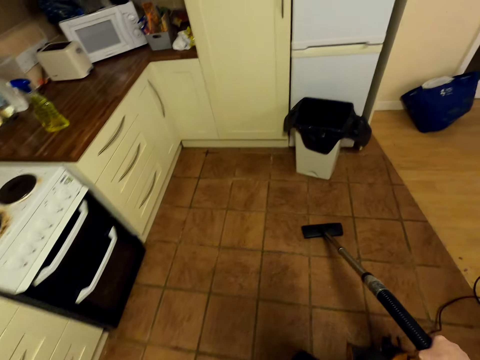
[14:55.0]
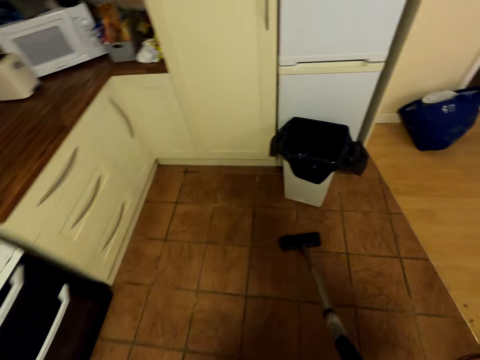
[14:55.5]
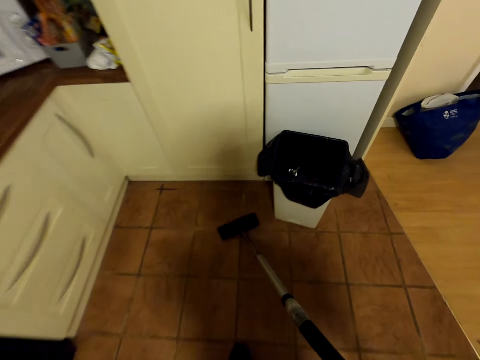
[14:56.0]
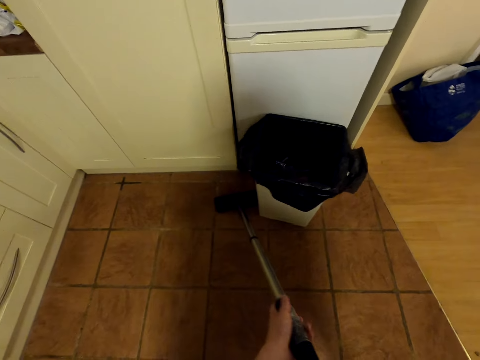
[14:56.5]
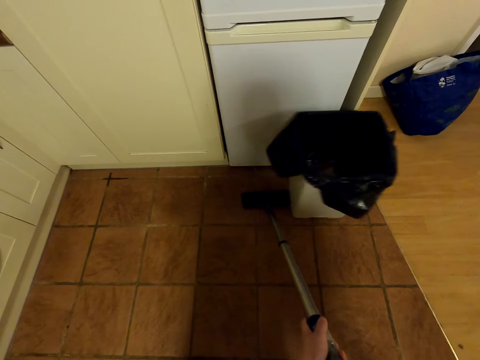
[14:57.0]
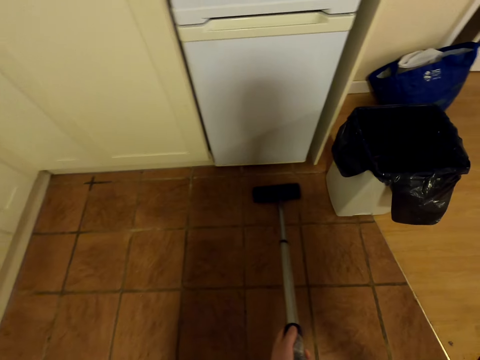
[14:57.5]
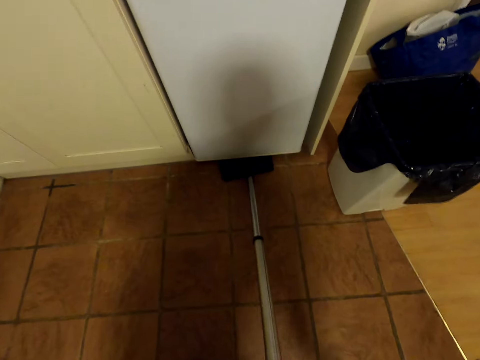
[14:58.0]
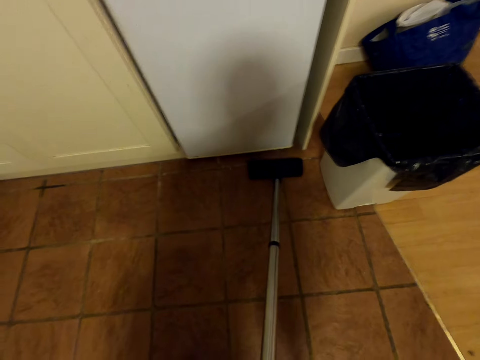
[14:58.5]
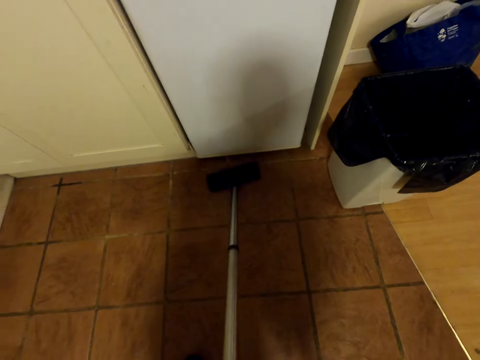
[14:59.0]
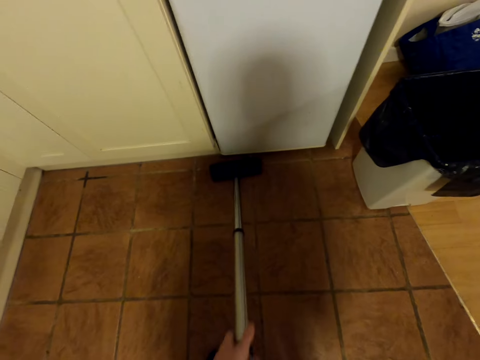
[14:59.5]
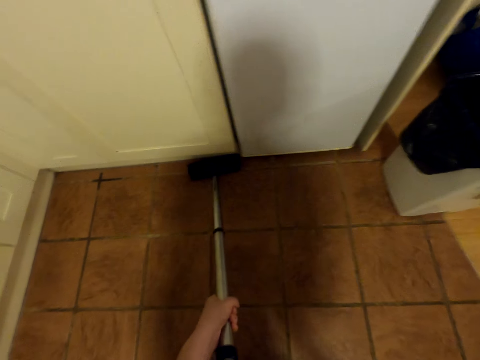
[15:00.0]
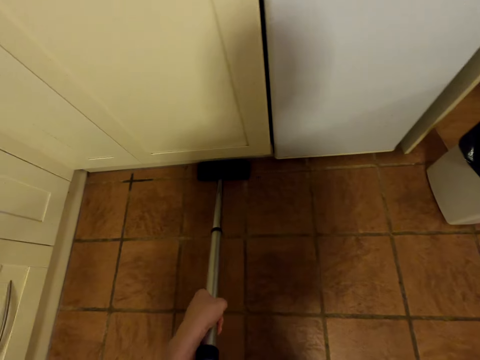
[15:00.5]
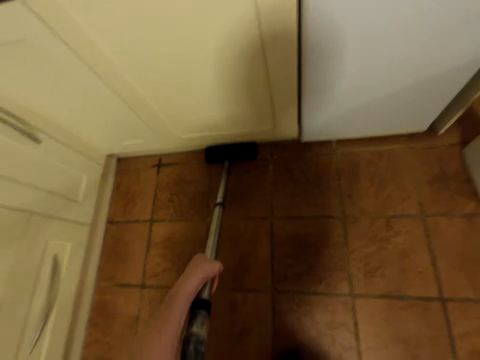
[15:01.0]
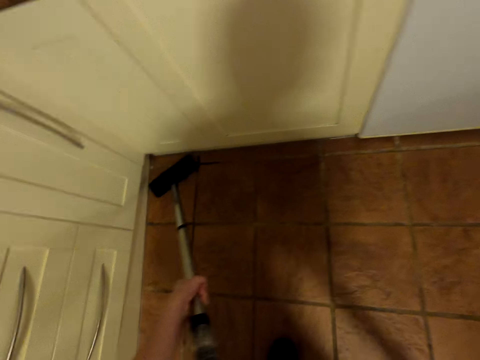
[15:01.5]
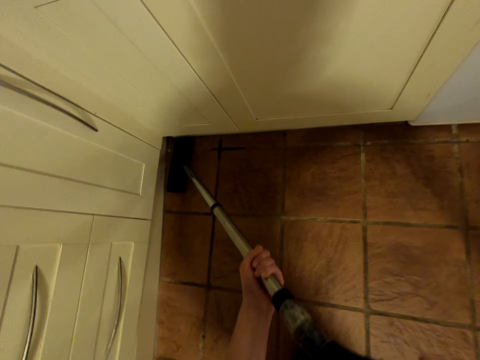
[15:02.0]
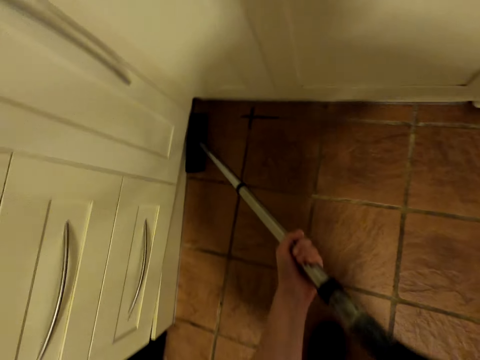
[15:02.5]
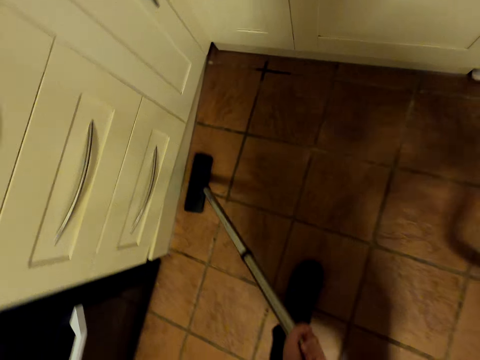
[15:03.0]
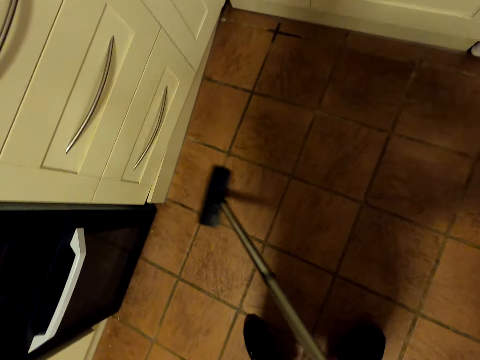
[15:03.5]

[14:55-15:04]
The camera wearer pushes the trash can. They clean the floor with a vacuum cleaner.

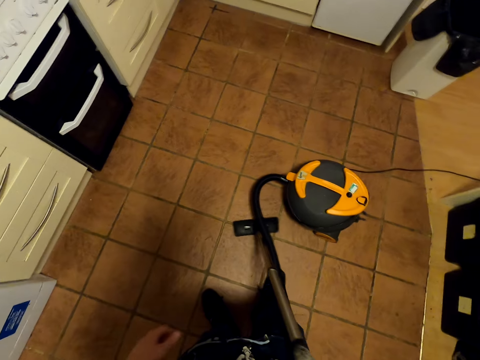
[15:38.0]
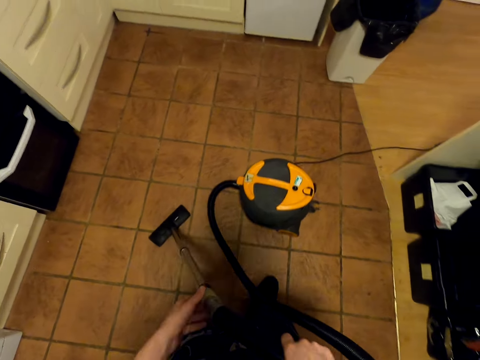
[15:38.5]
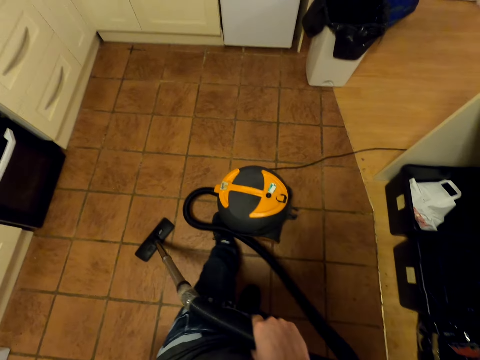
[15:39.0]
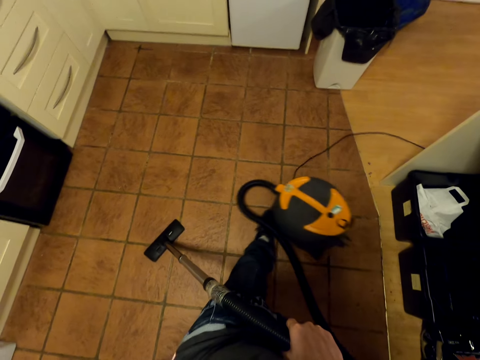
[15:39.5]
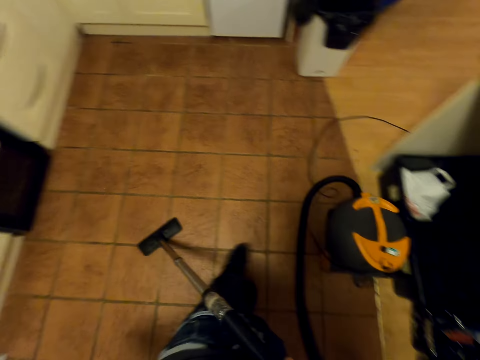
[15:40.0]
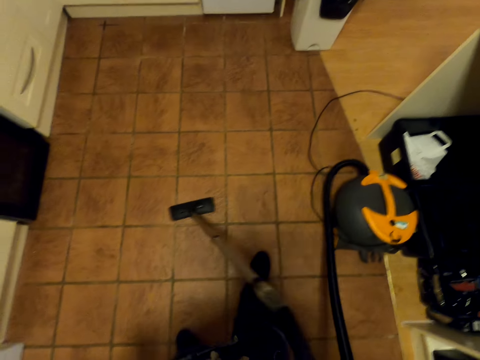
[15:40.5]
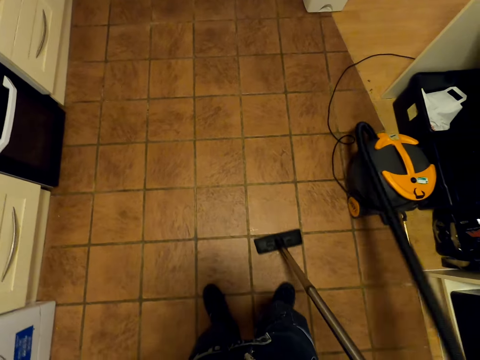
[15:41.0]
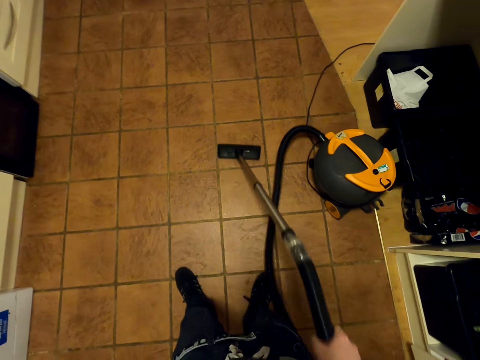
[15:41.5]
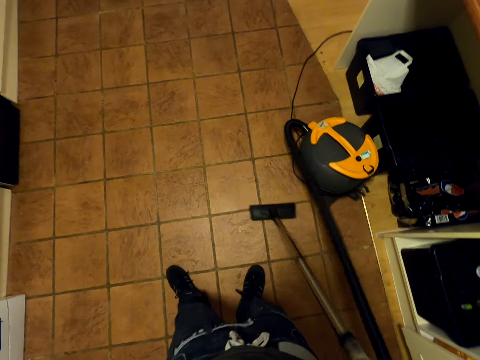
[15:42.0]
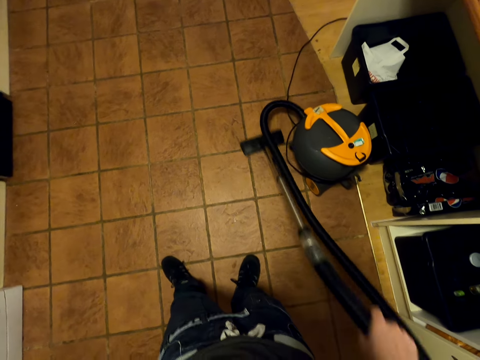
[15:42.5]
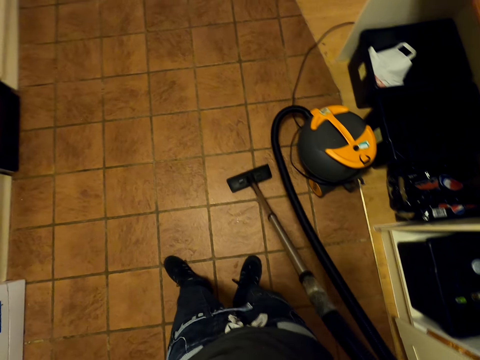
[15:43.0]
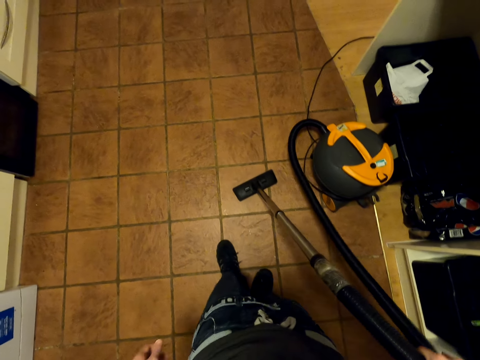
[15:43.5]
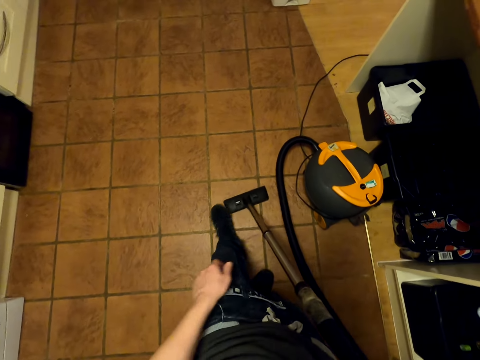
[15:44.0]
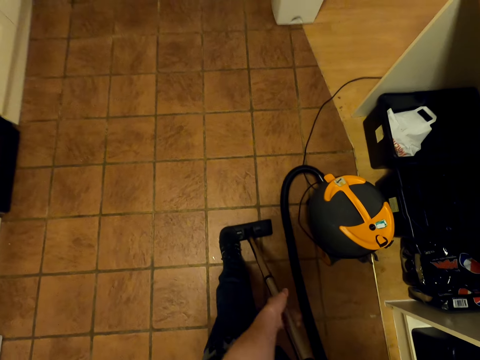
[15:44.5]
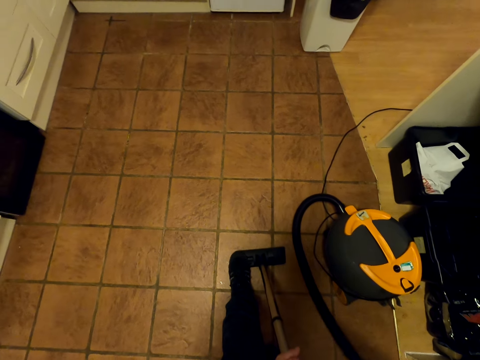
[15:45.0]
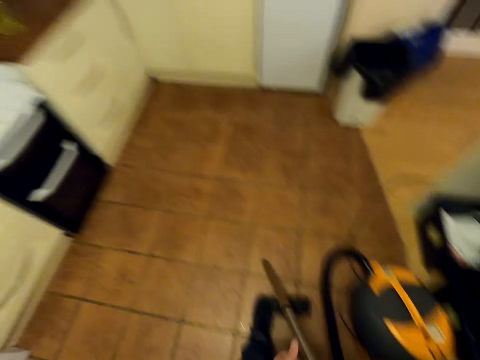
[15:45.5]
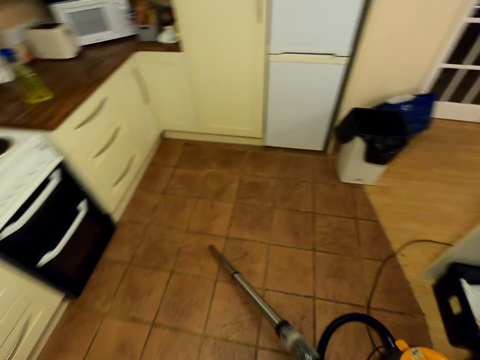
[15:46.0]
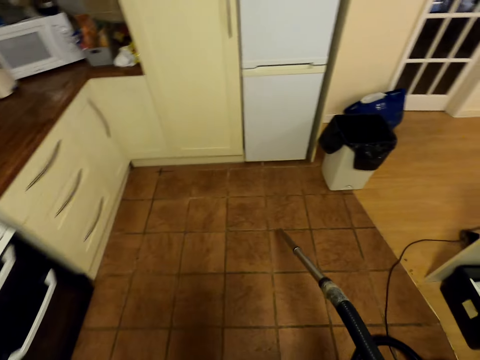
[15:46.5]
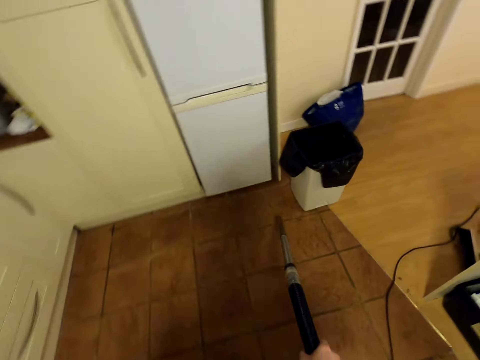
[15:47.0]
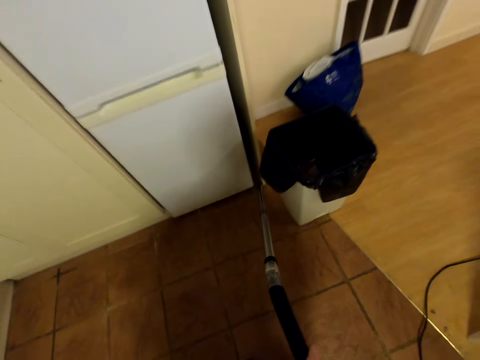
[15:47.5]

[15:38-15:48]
The camera wearer pushes the cleaner with the left leg. They clean the floor with a vacuum cleaner.

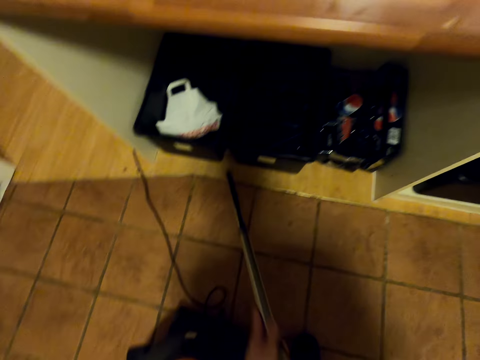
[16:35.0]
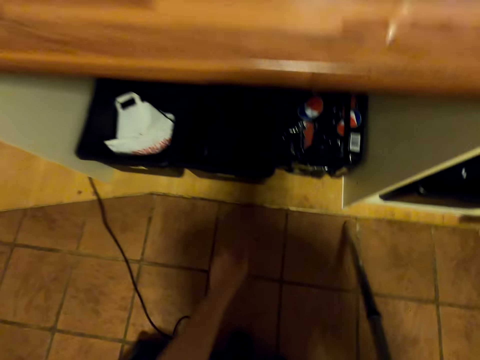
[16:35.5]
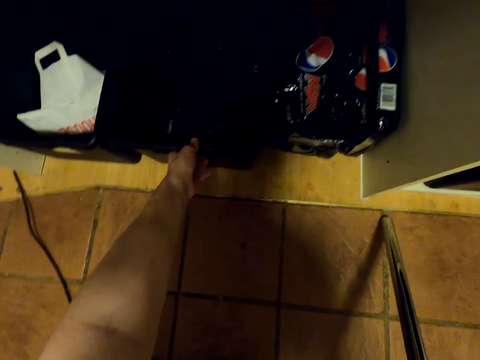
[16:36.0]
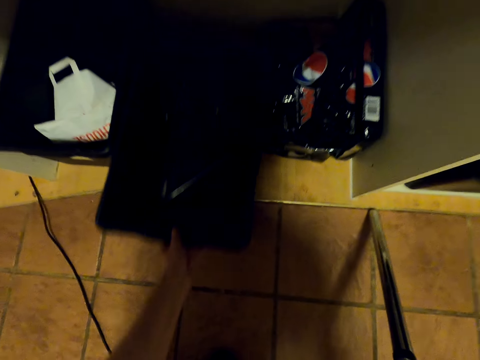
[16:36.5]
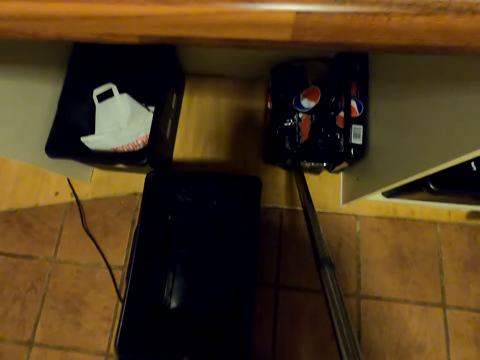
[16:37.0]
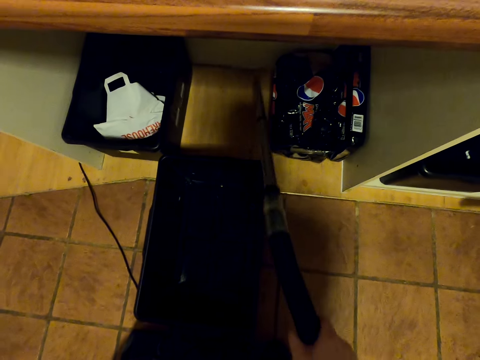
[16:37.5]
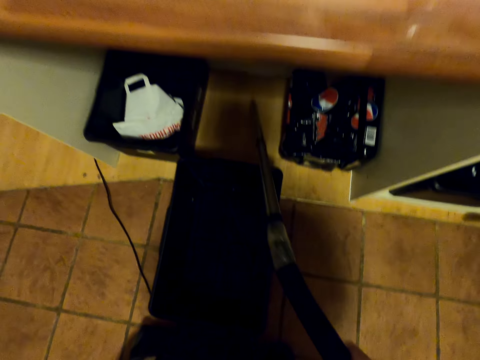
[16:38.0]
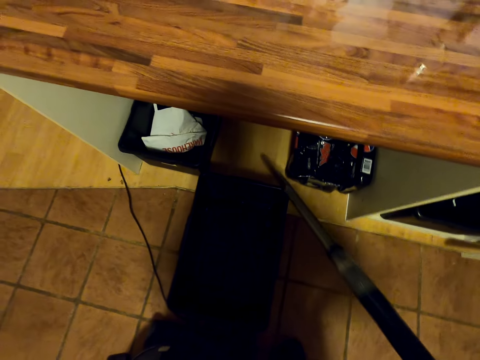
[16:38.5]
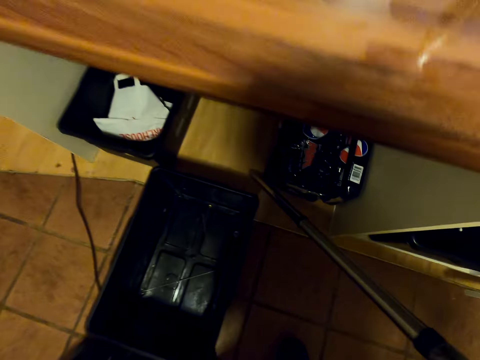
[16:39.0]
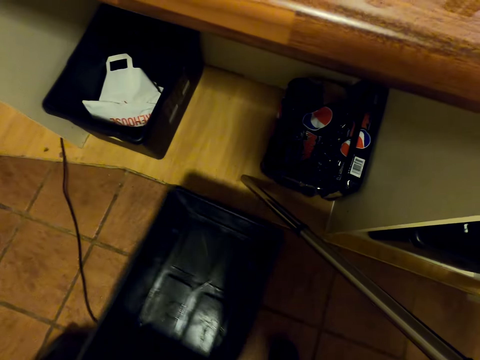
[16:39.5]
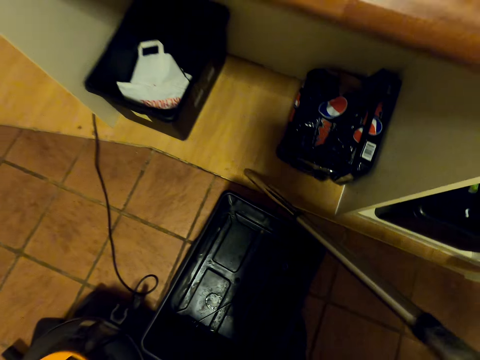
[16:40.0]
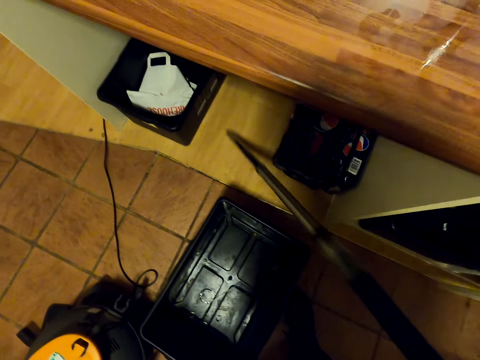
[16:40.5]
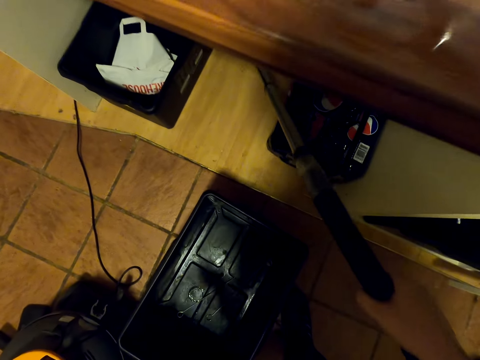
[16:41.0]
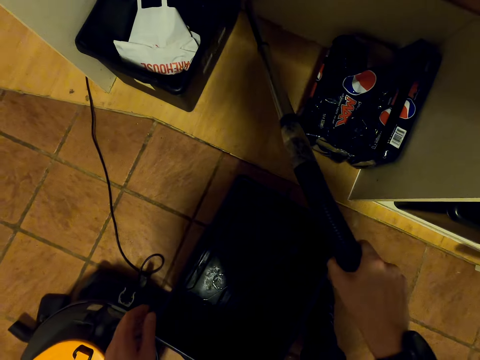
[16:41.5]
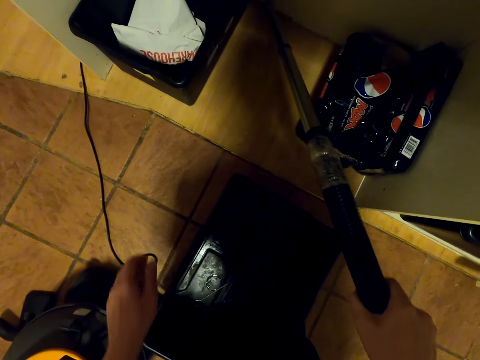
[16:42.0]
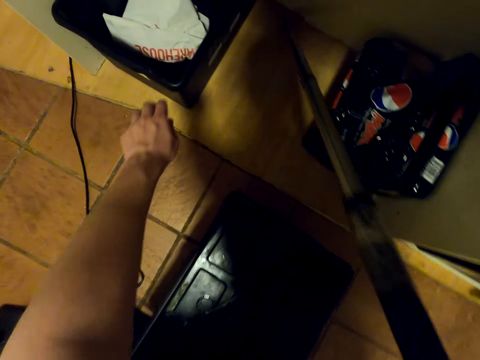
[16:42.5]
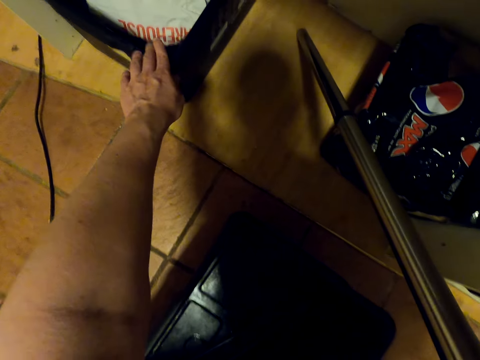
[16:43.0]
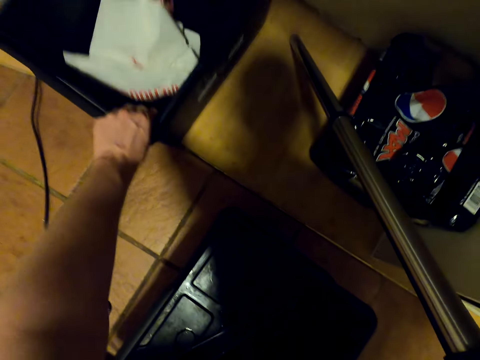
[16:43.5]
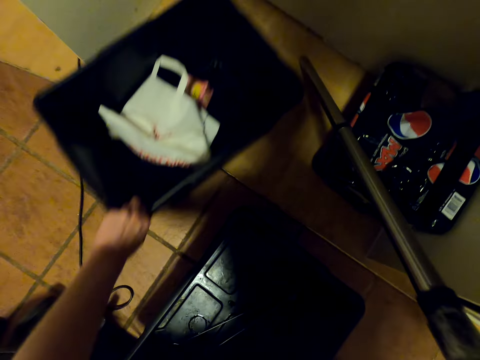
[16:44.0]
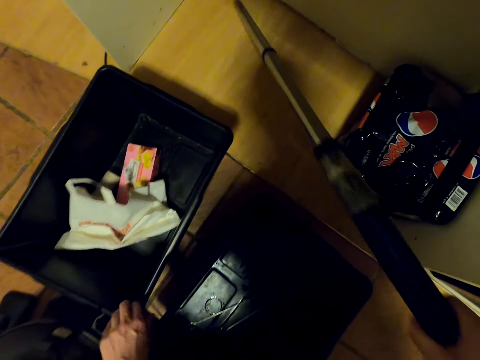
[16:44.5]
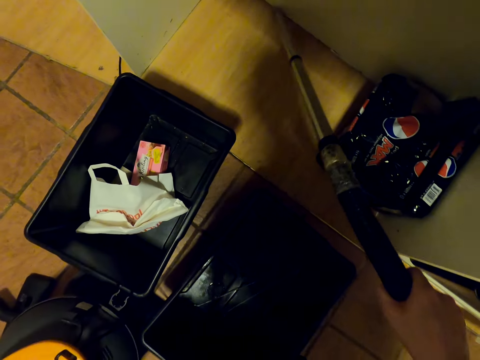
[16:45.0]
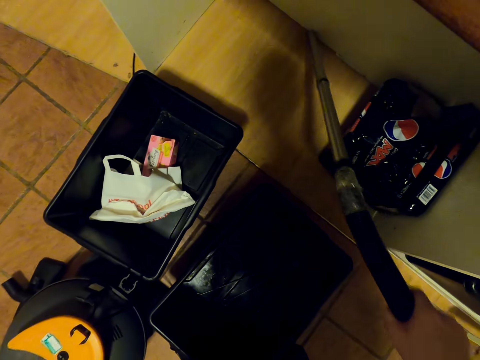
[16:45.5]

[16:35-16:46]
The camera wearer moves the bucket from the cabinet with the left hand. They clean the floor with a vacuum cleaner. They move the bucket in the floor with the left hand. They clean the floor with the vacuum cleaner.
